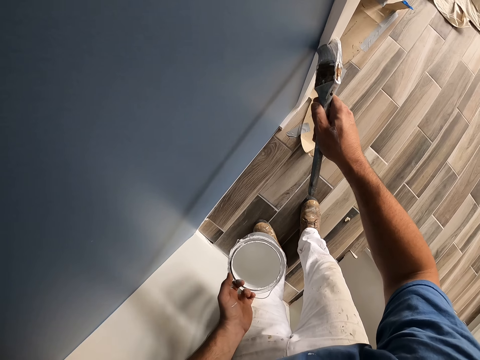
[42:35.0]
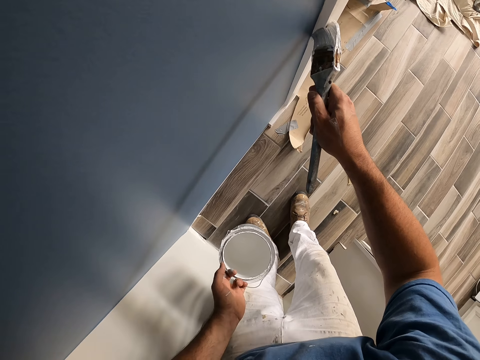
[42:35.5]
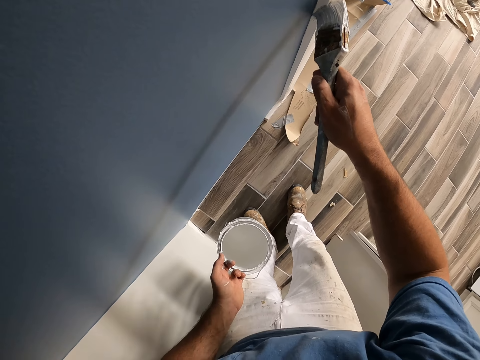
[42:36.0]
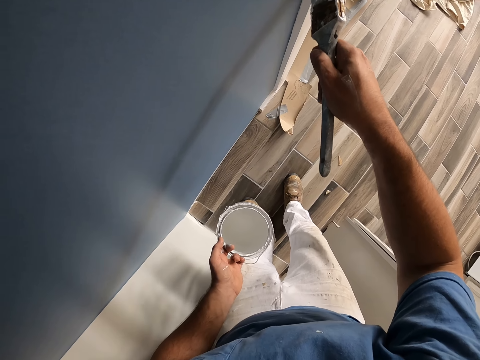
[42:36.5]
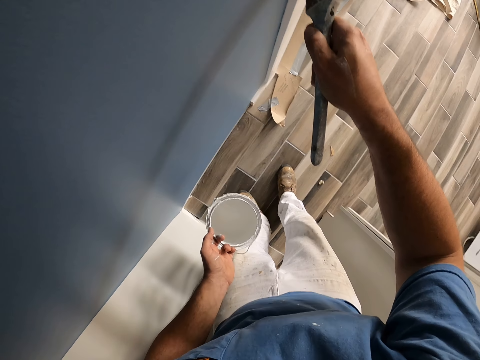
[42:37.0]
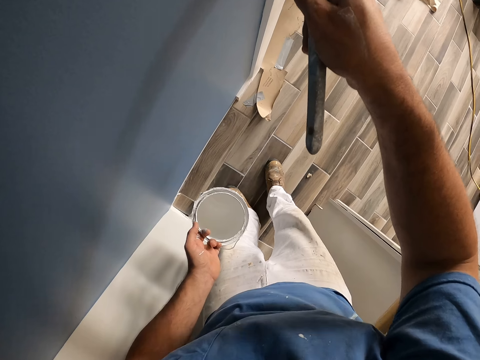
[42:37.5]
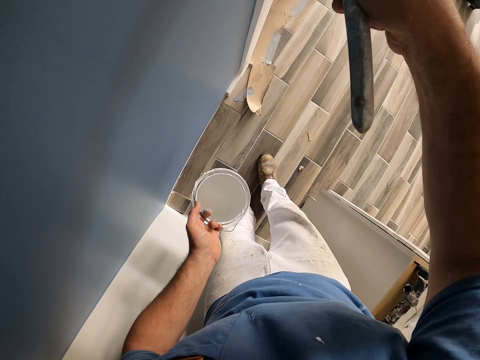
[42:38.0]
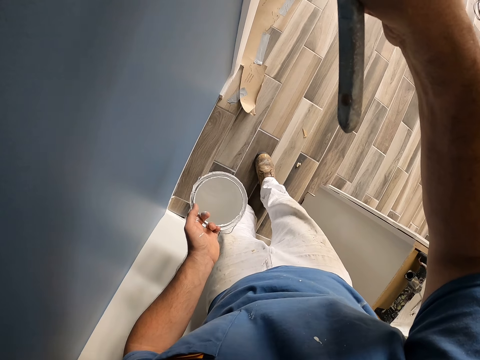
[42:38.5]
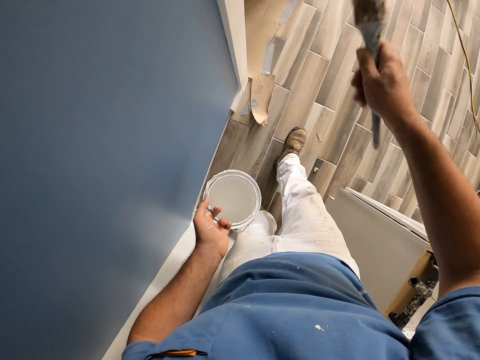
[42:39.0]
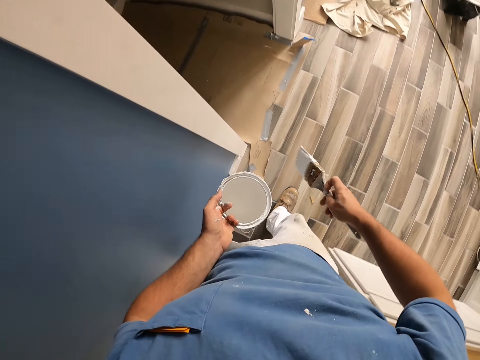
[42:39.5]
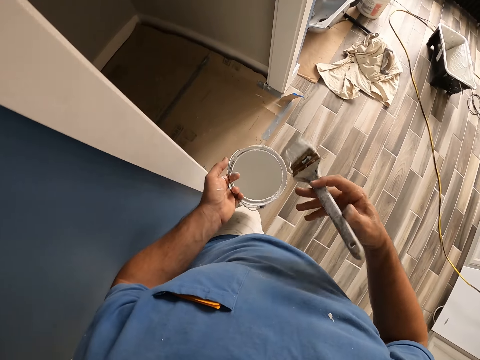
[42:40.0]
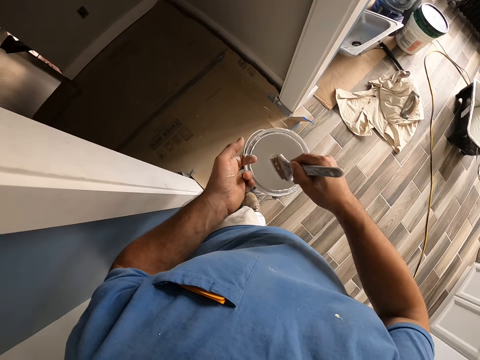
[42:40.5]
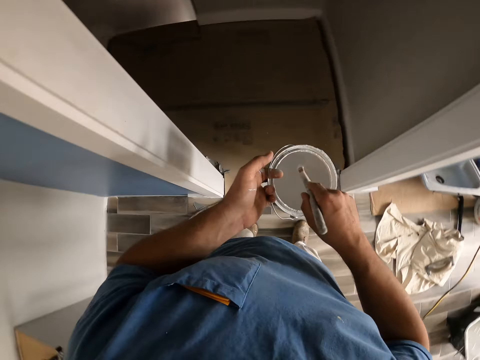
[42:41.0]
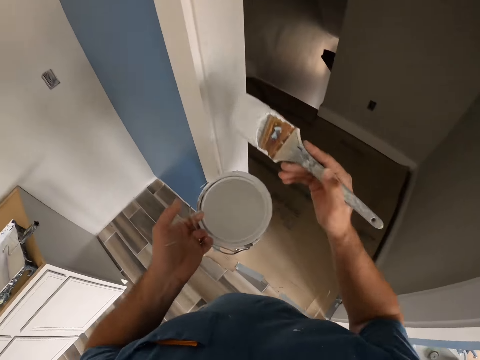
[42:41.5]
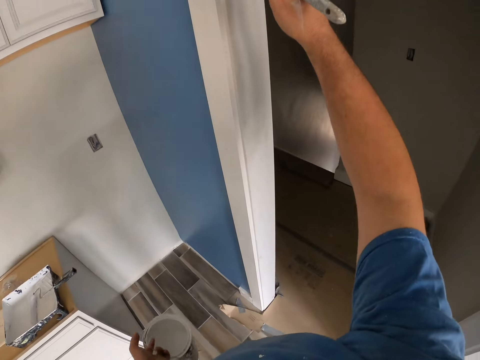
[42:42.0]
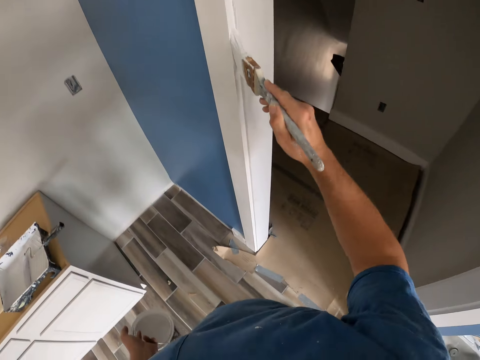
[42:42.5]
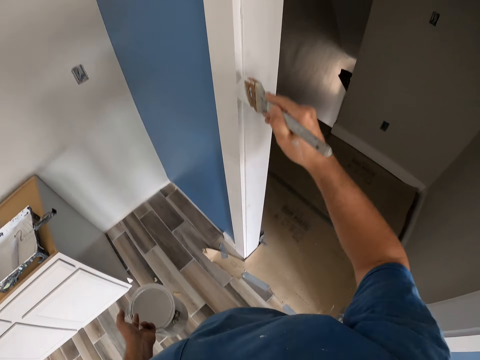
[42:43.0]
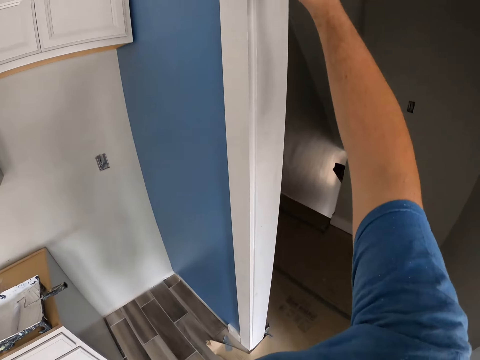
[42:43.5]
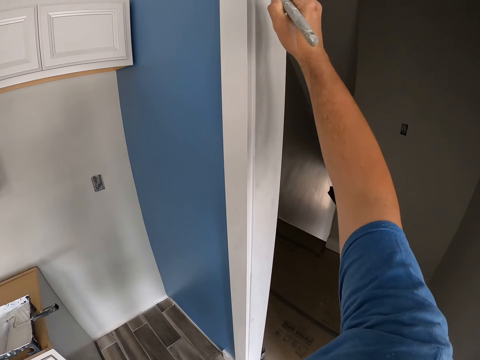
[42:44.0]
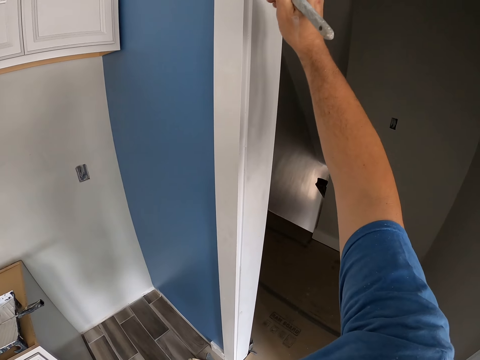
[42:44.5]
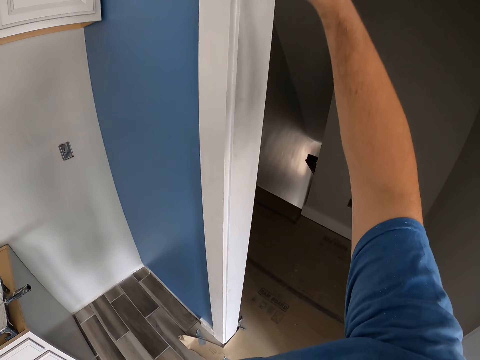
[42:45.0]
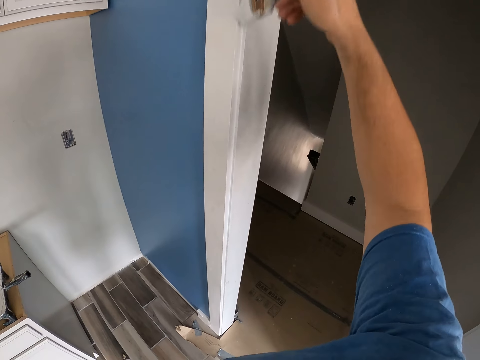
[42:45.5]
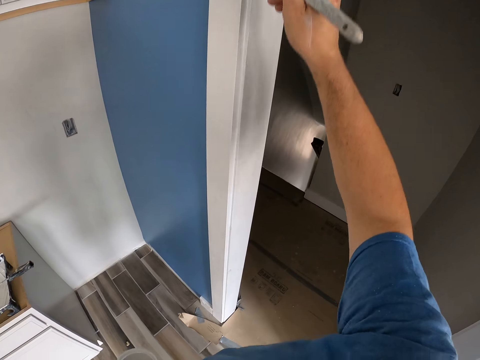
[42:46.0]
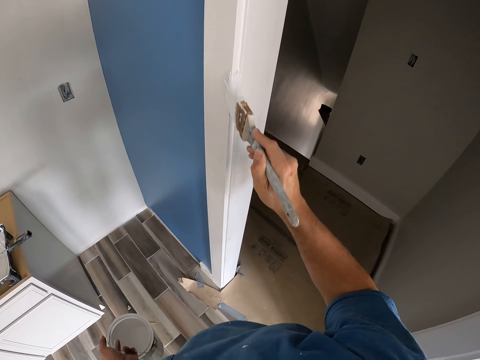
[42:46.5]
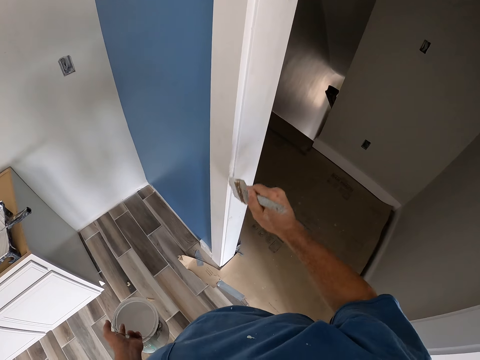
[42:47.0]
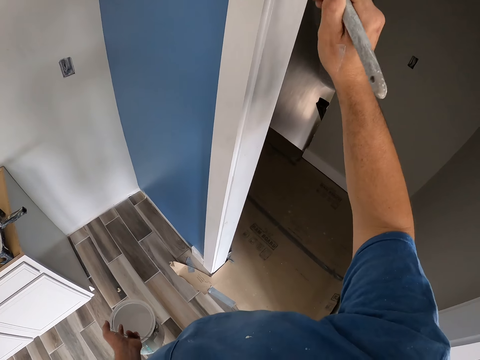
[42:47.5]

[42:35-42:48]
The camera wearer walks to the other side of the wall. They take paint from the paint container with the paintbrush. They paint the door frame or the wall with the paintbrush.

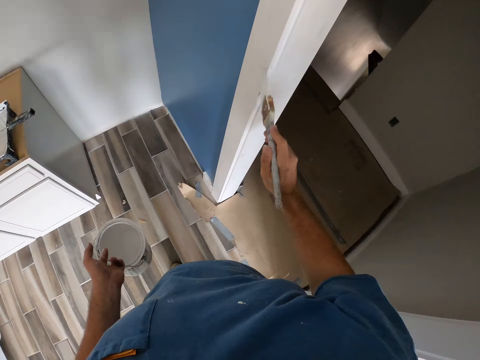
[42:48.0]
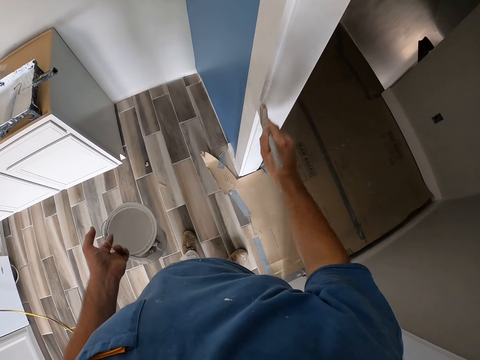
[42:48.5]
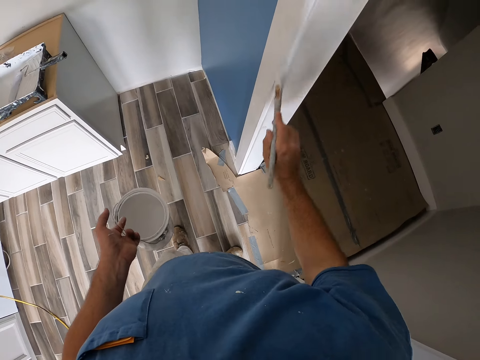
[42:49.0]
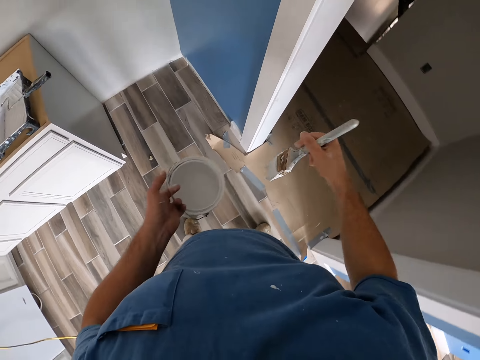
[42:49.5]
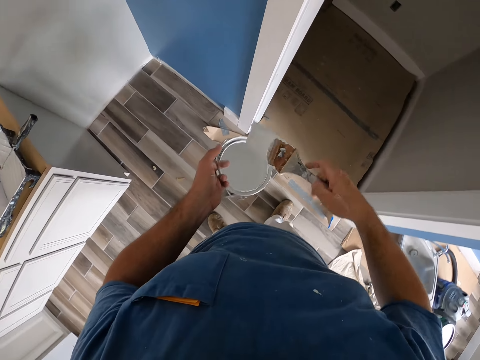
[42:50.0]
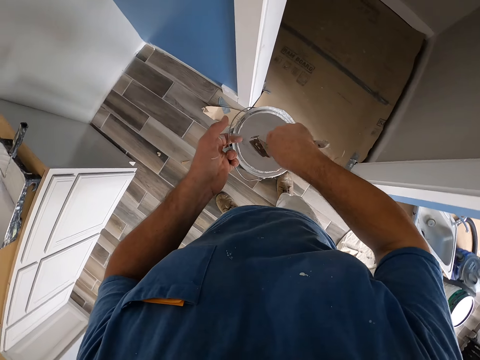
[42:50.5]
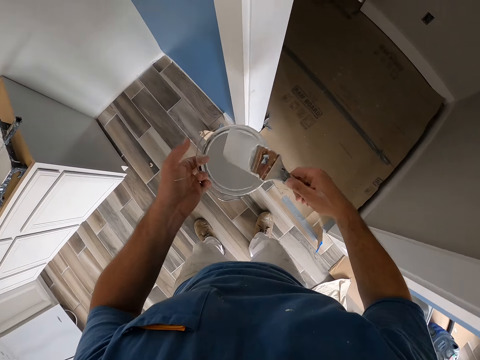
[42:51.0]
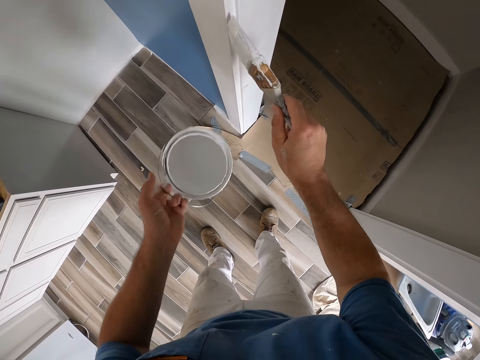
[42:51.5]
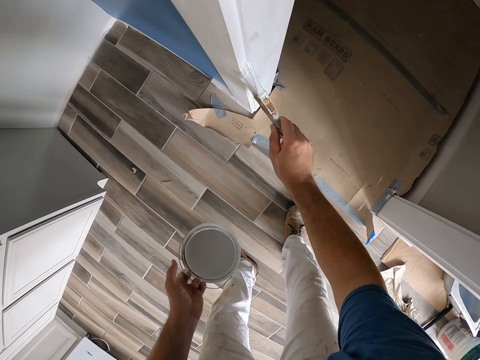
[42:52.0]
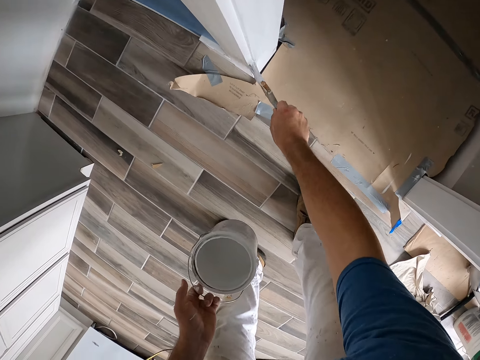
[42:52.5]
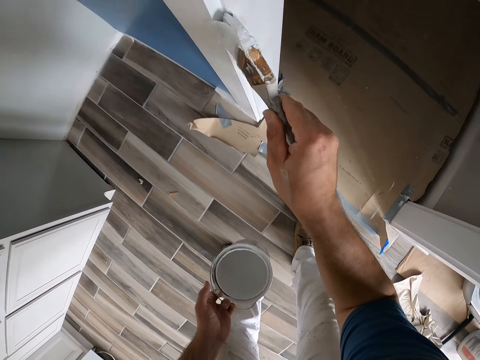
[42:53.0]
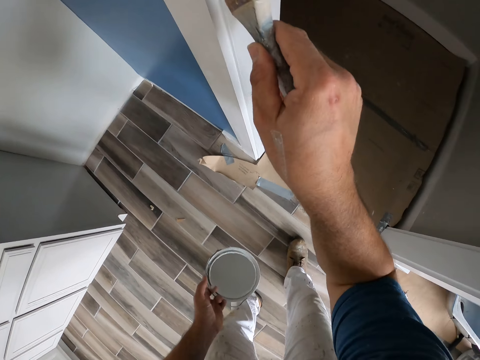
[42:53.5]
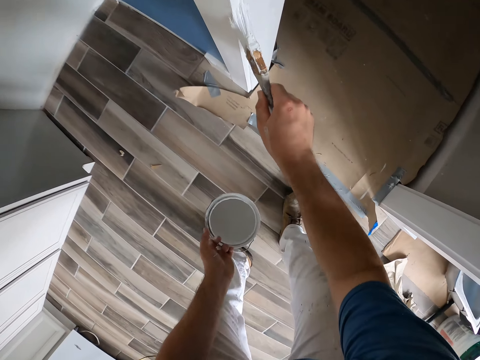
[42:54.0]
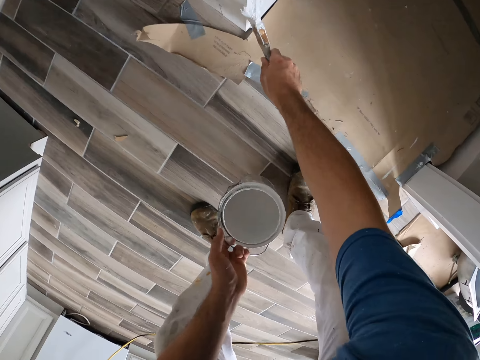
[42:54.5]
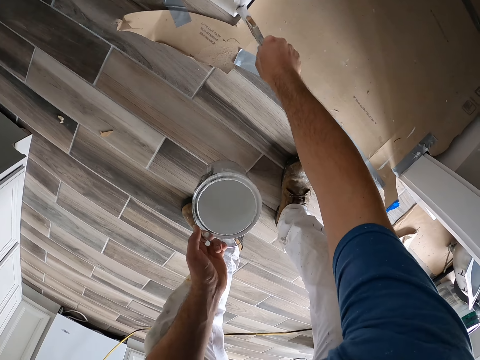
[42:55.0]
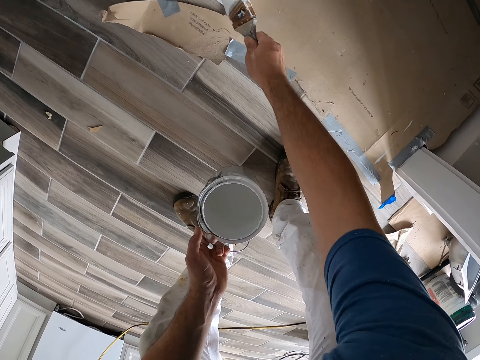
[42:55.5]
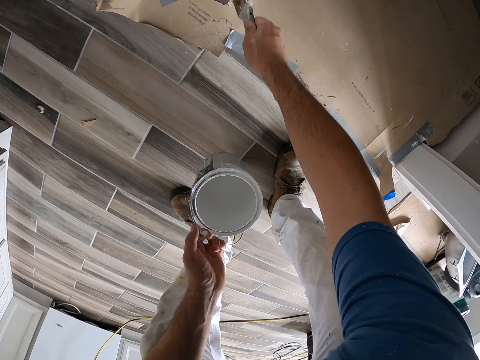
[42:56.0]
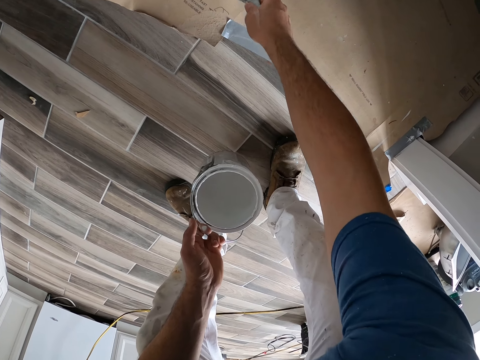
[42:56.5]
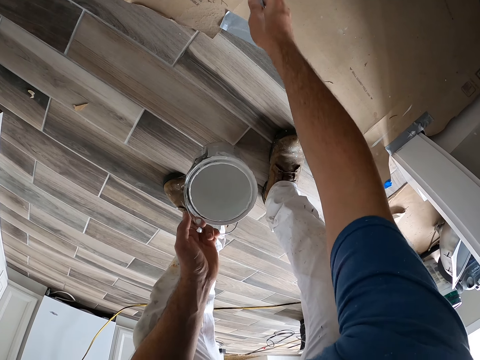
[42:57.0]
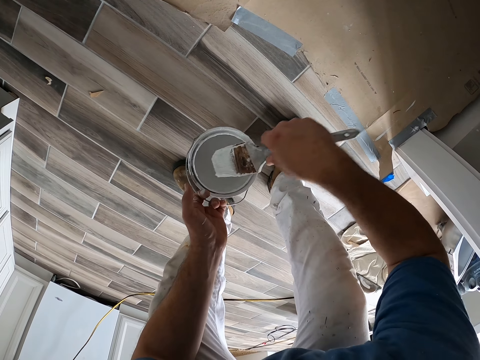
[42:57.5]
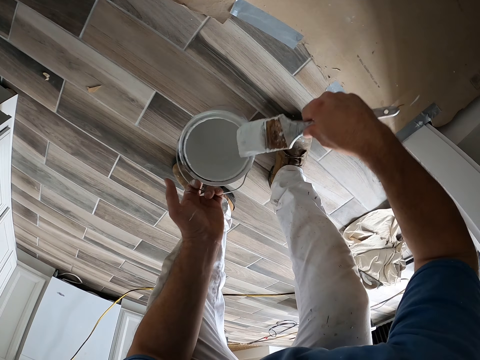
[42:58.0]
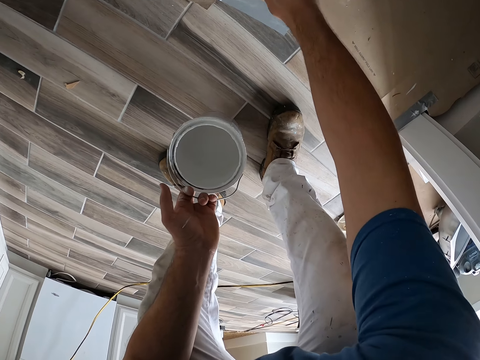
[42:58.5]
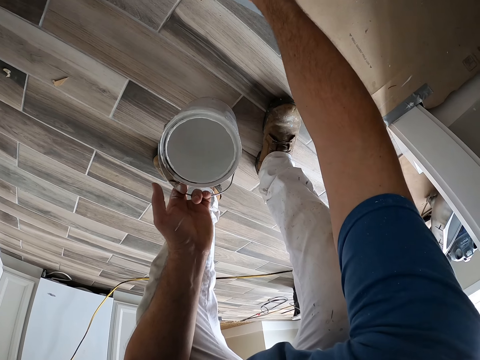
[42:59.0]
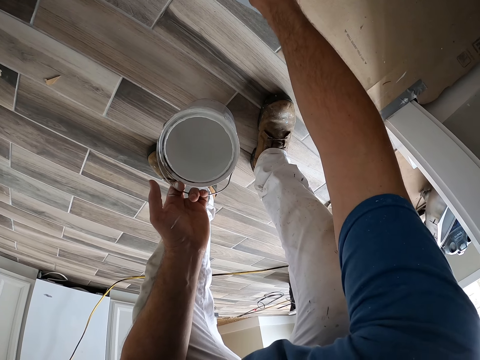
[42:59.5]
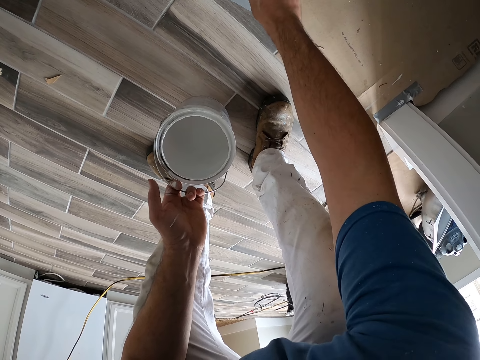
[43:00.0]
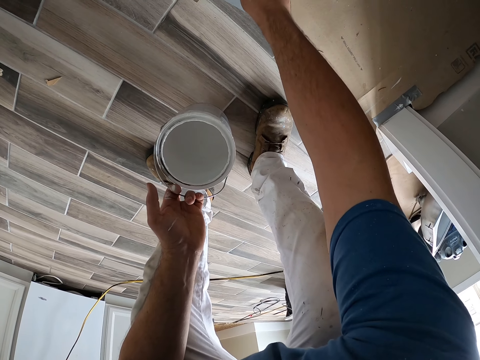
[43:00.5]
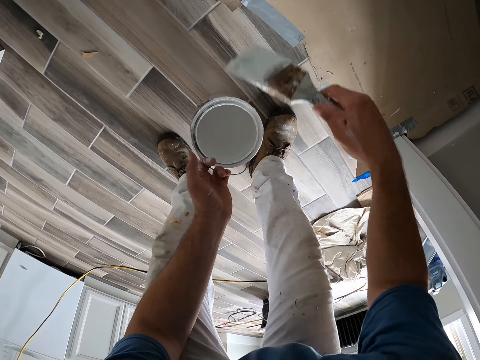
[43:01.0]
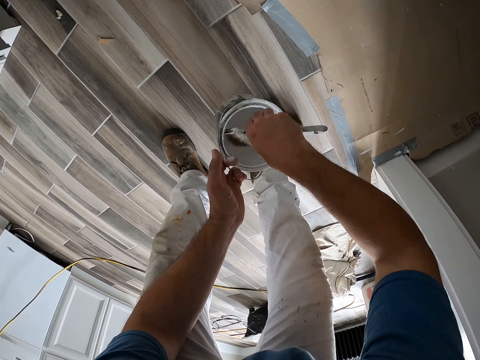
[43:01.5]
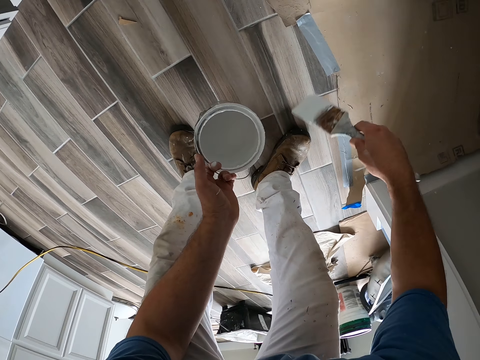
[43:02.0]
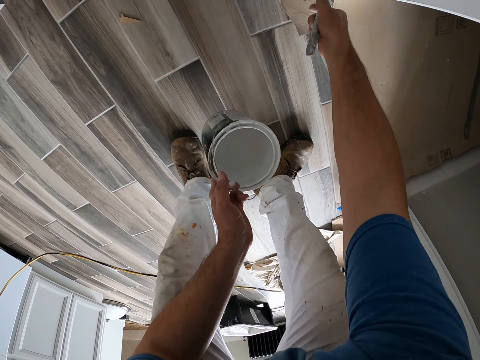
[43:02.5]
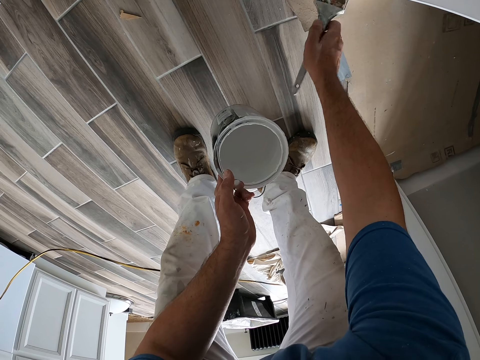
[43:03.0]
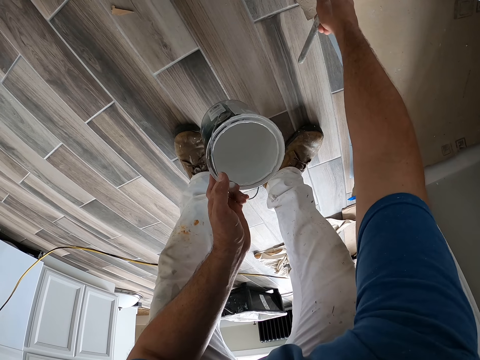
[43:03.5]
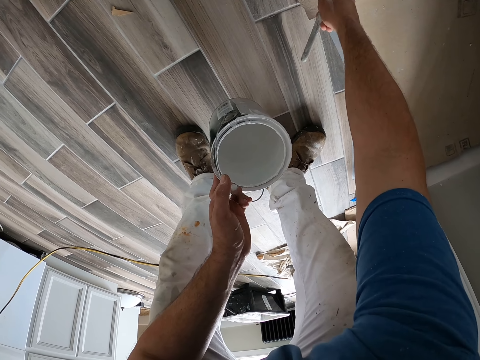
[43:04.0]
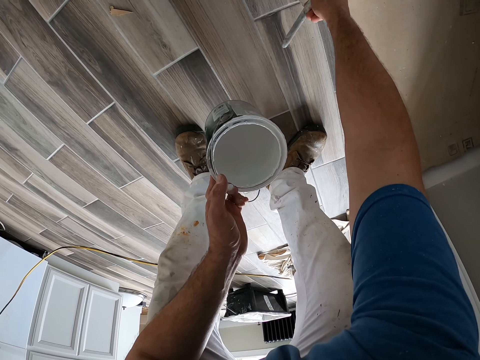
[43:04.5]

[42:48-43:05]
The camera wearer takes paint from the paint container with the paintbrush. They paint the door frame or wall with the paintbrush. They take paint from the paint container with the paintbrush. They paint the door frame with the paintbrush. They take paint from the paint container with the paintbrush. They paint the door frame with the paintbrush.
